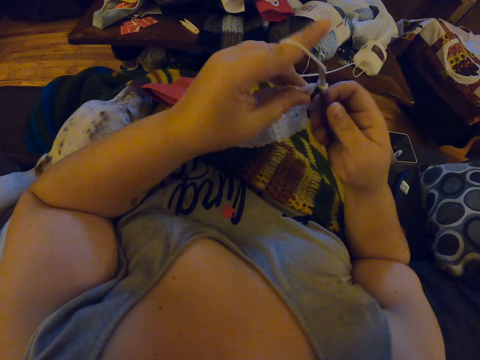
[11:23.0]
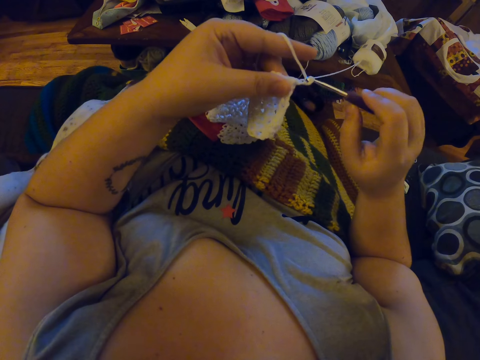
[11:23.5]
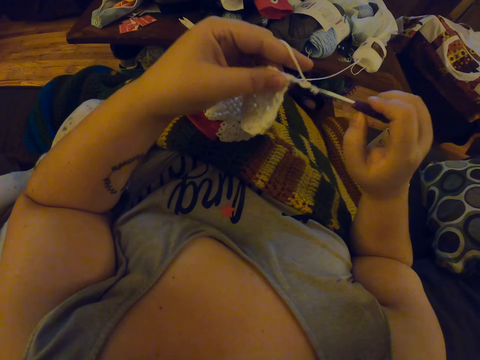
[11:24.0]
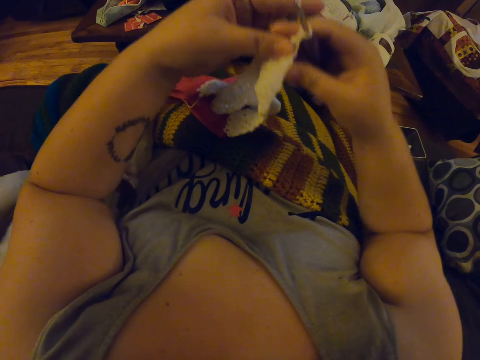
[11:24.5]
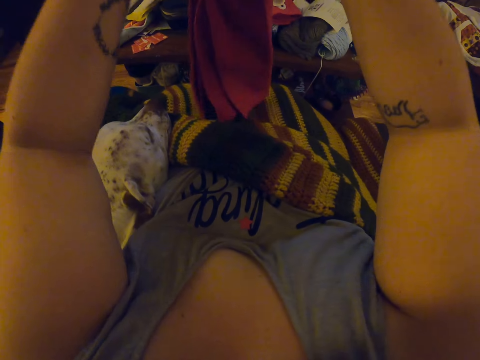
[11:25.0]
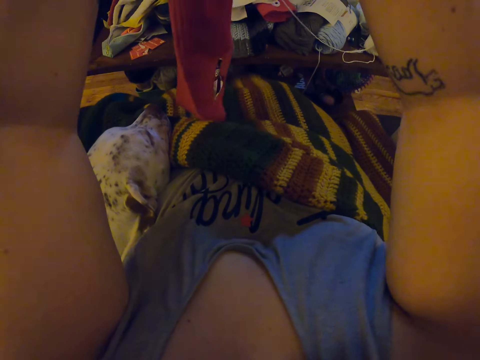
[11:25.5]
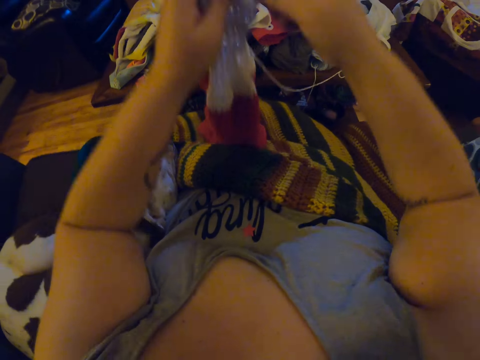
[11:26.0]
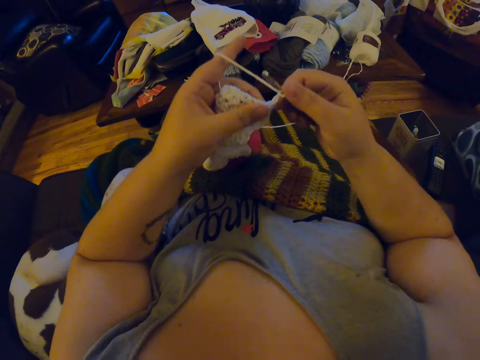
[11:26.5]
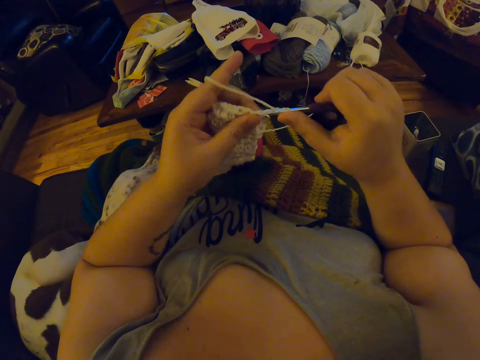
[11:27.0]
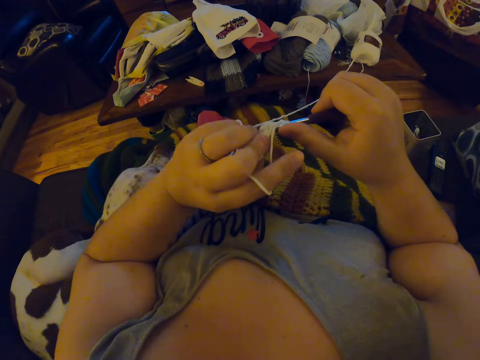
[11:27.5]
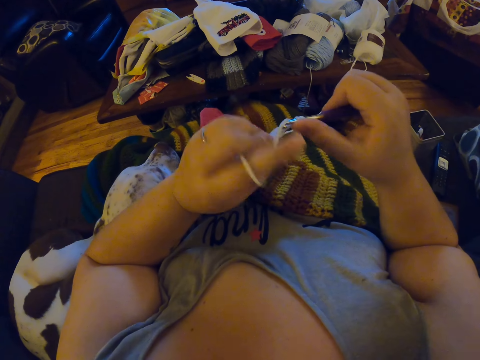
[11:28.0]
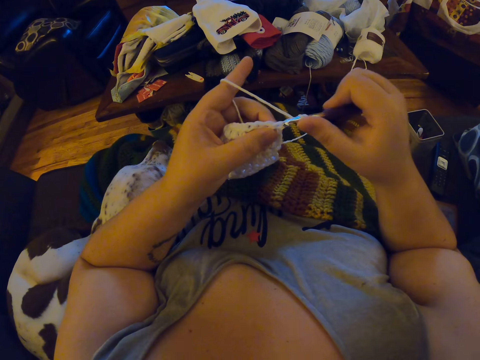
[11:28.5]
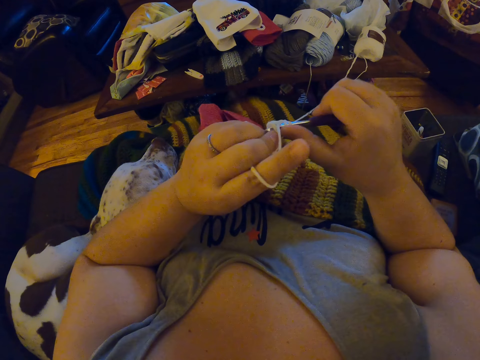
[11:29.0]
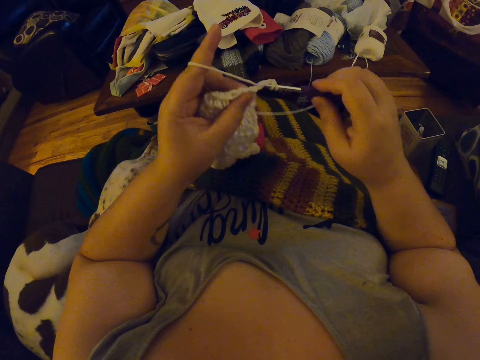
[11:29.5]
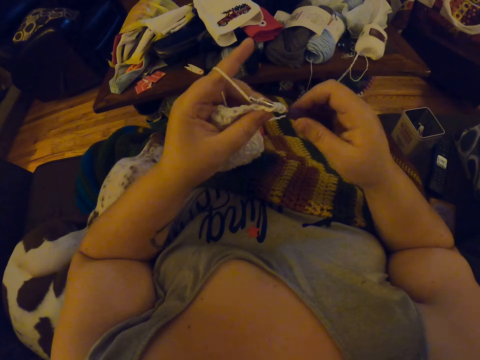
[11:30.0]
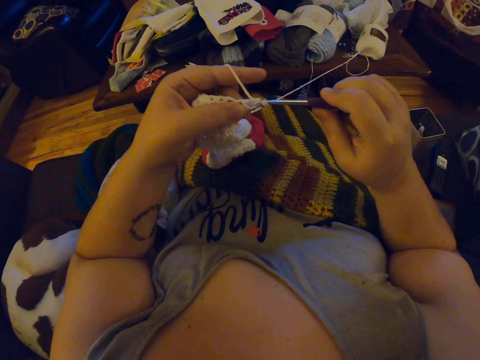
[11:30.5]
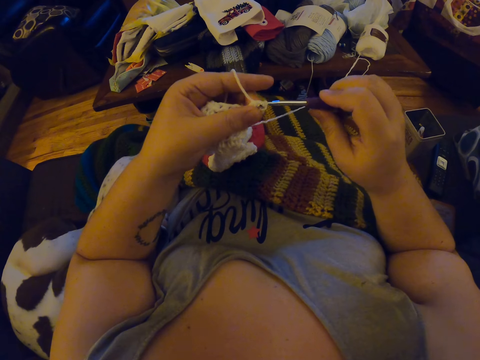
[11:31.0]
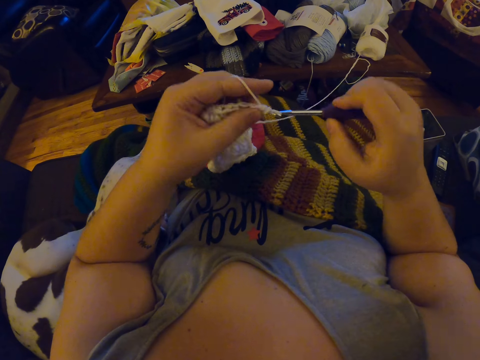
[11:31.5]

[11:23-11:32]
The camera wearer raises the crochet material with both hands. She drops the crochet material on her lap.

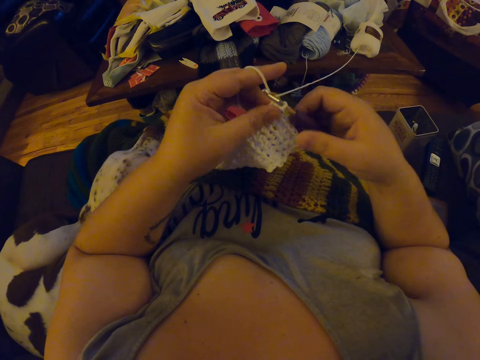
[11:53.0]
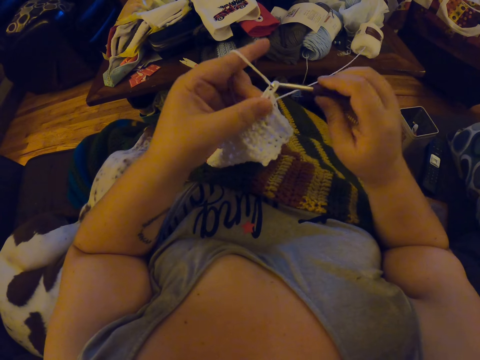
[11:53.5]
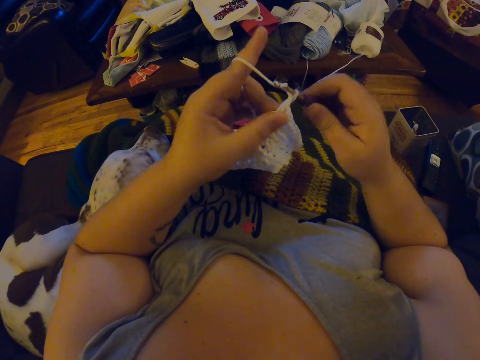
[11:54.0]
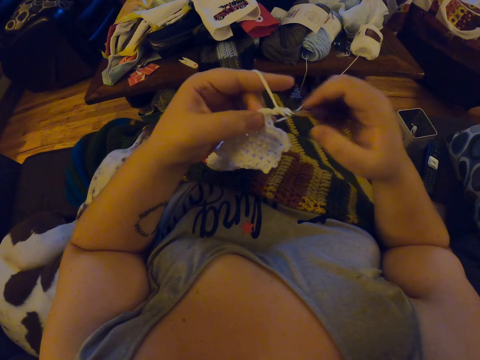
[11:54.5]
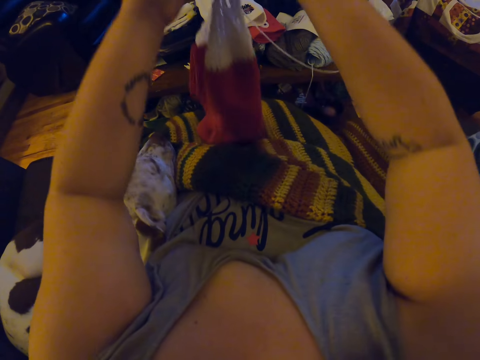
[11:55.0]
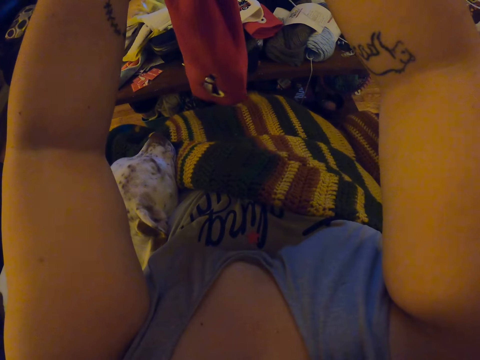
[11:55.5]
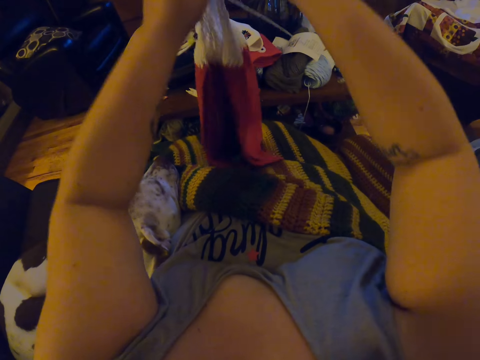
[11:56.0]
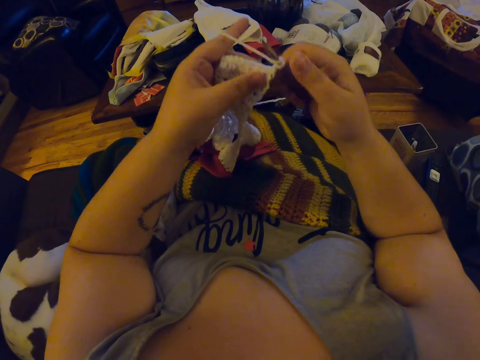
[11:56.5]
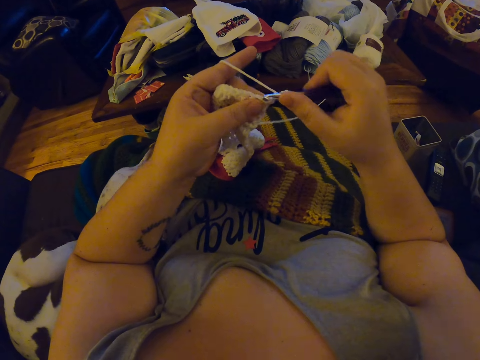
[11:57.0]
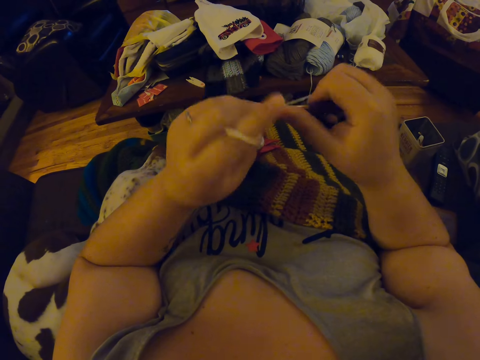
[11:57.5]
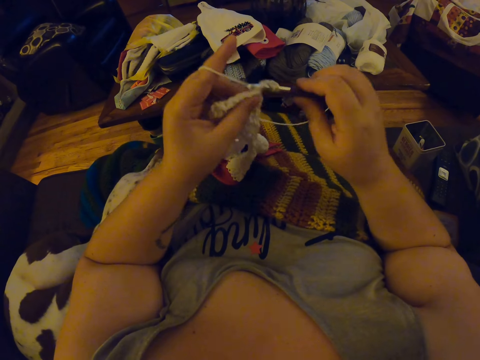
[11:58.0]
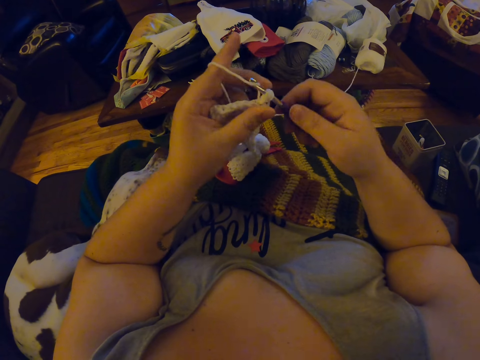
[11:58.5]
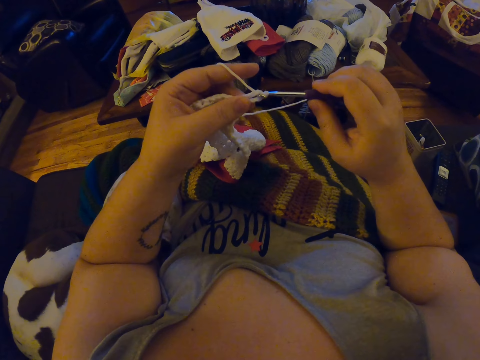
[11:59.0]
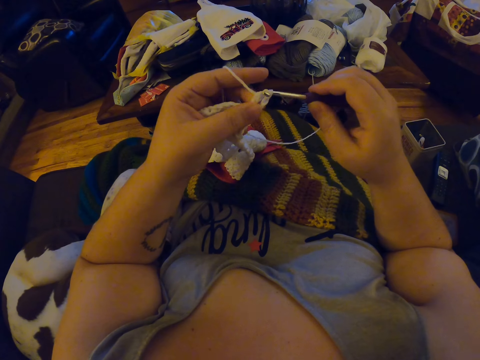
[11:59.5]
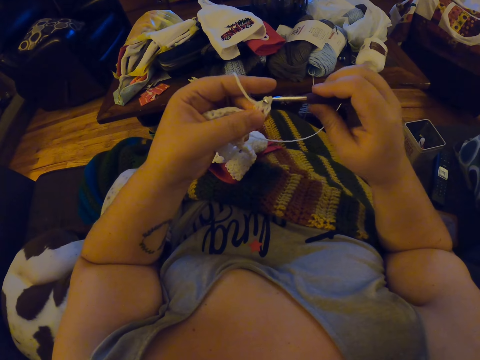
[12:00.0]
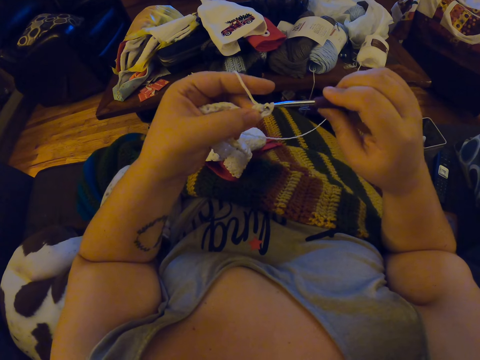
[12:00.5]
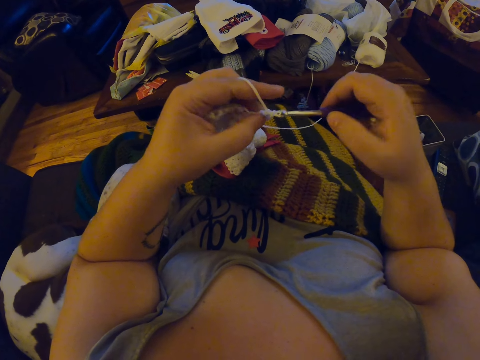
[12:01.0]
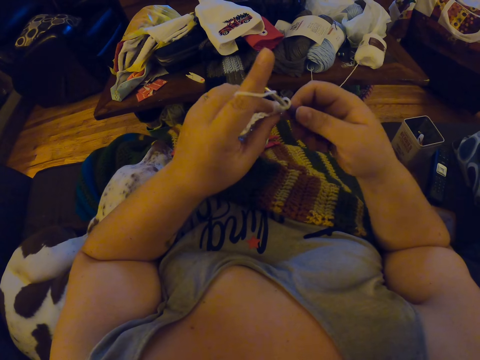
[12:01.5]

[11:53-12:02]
The camera wearer raises the crochet material with both hands. She turns the fabric. She drops the crochet material on her lap. She crochets the yarn with the crochet hook in her right hand.

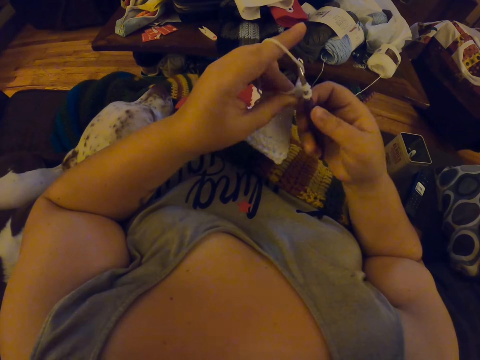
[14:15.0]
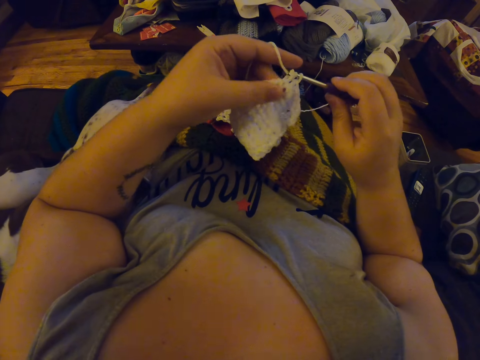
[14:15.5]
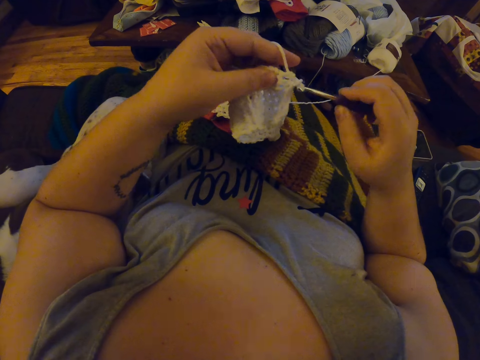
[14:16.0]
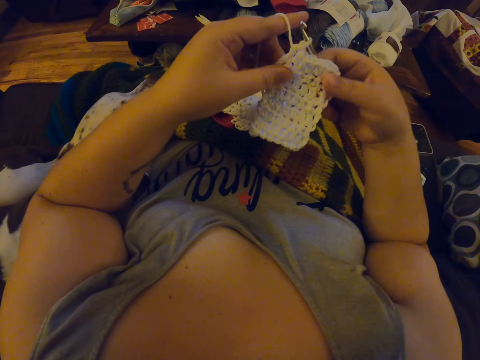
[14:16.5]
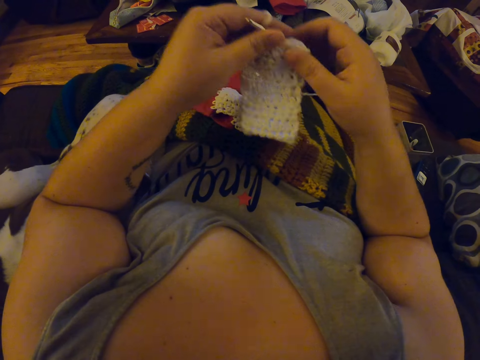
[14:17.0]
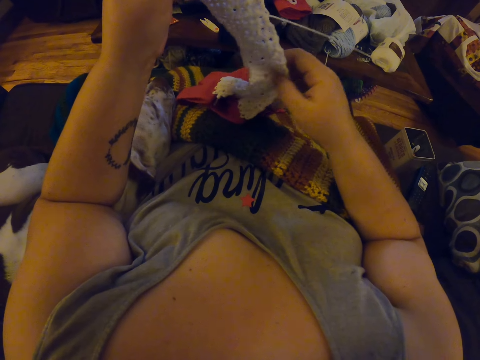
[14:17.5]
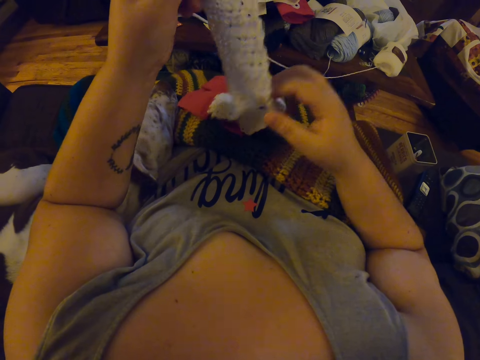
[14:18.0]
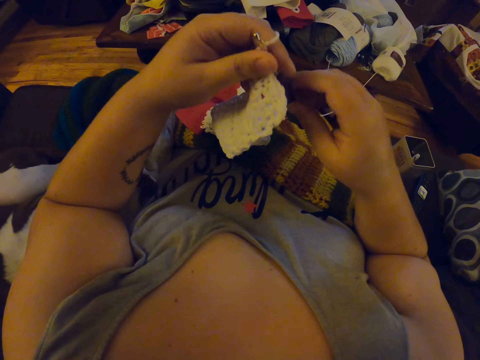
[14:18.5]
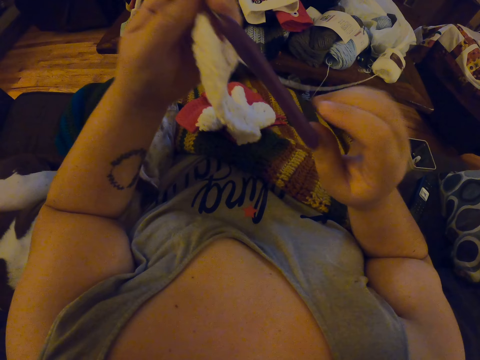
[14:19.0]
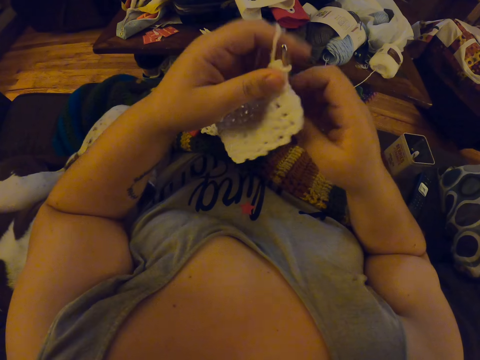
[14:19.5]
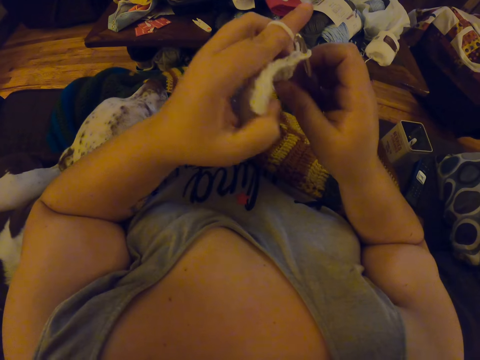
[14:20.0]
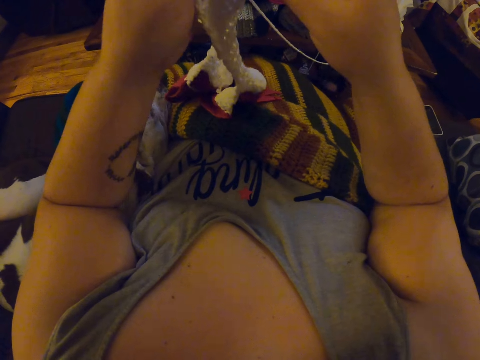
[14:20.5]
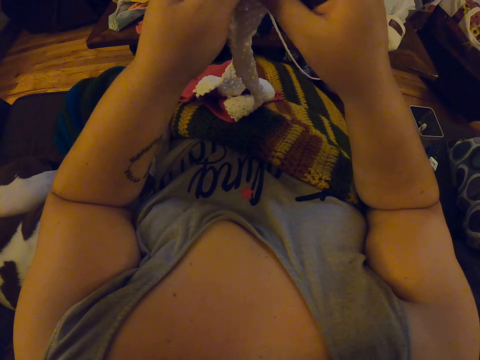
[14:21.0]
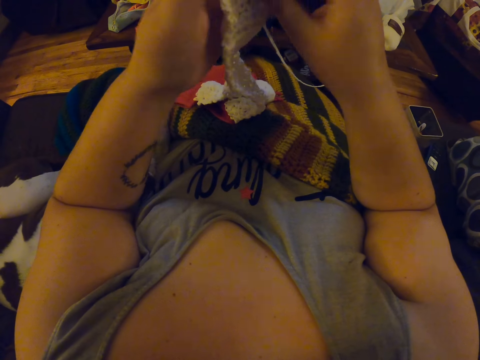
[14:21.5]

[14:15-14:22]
The camera wearer adjusts the position of the crochet with both hands.

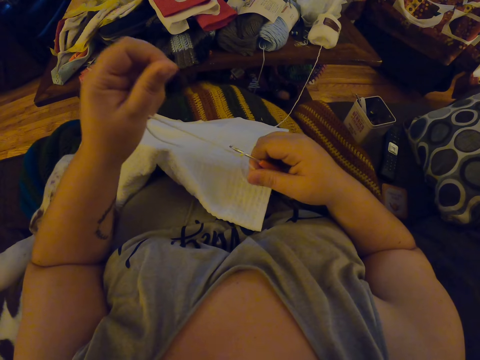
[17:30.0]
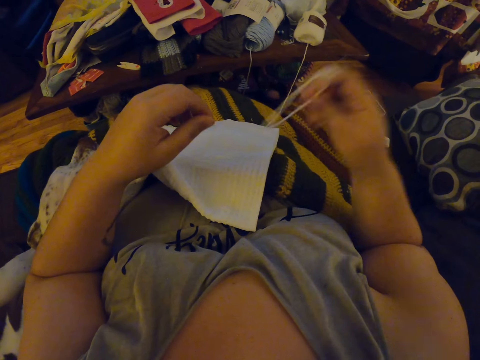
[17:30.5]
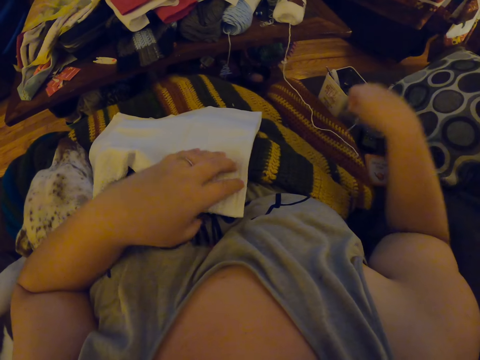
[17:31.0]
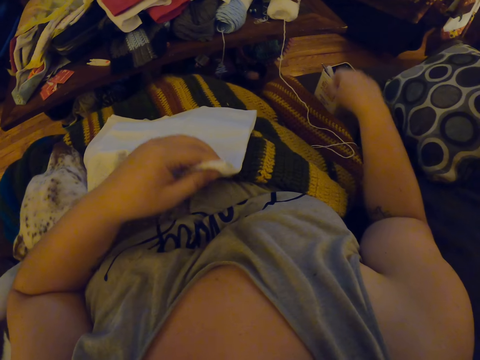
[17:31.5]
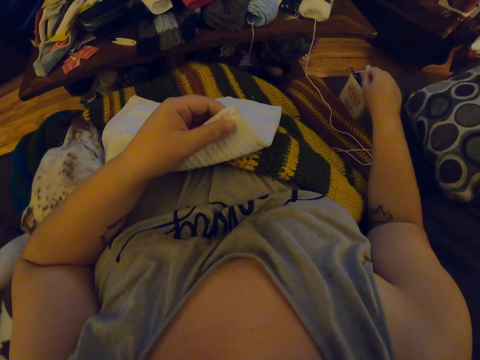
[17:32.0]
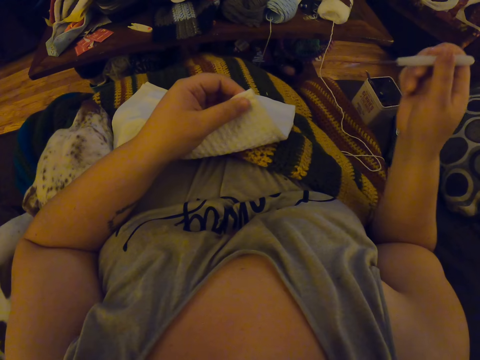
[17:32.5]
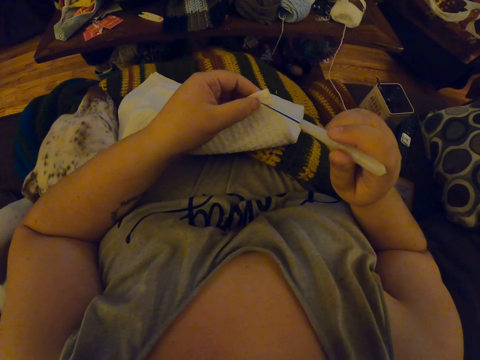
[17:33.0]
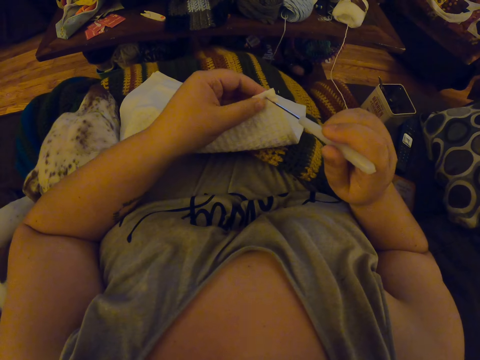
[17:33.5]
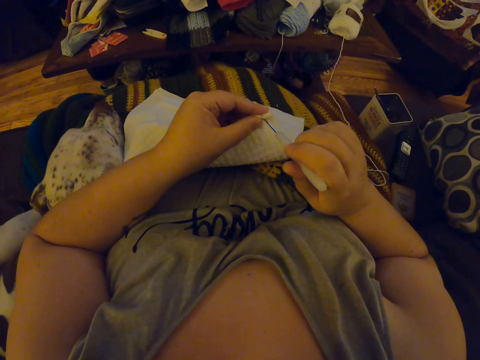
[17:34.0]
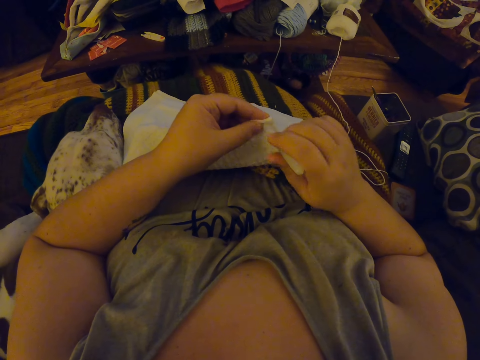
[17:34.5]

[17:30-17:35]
The camera wearer transfers the thread to her right hand. She drops the thread and crochet hook in her right hand by her side. She picks up a pin from the small container with her right hand. She picks up the crochet. She punctures a hole in the fabric with the pin in her right hand.
